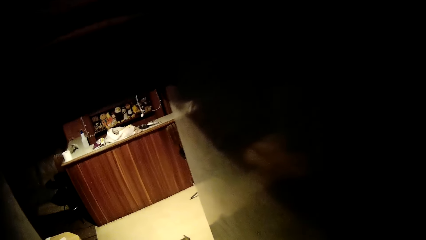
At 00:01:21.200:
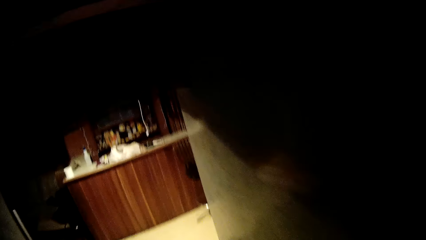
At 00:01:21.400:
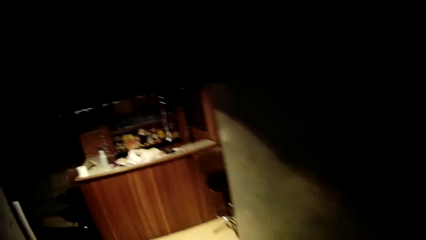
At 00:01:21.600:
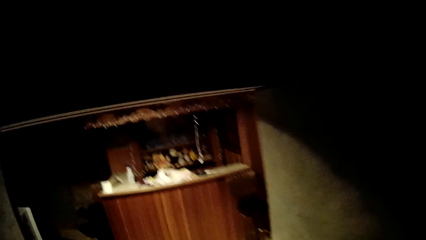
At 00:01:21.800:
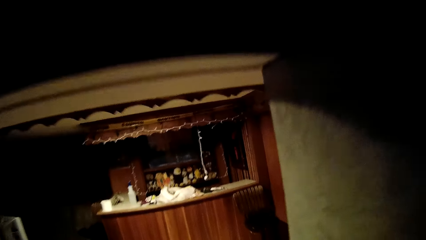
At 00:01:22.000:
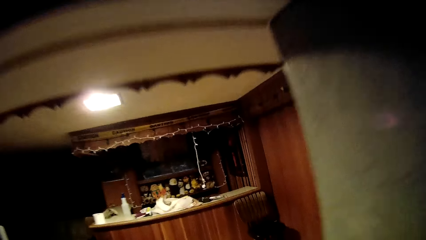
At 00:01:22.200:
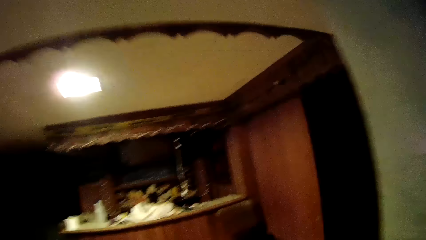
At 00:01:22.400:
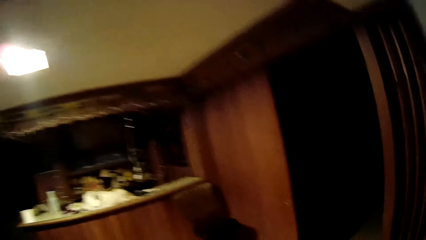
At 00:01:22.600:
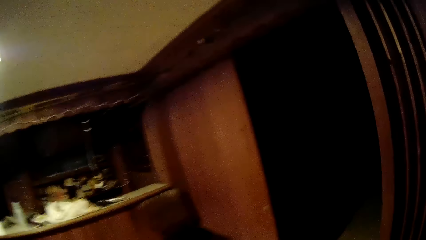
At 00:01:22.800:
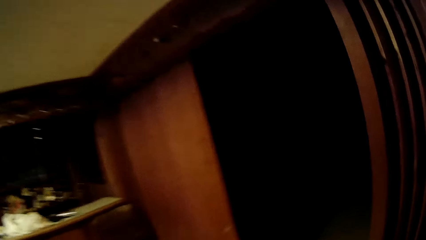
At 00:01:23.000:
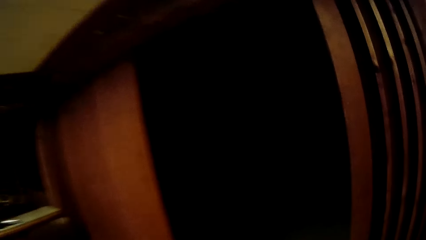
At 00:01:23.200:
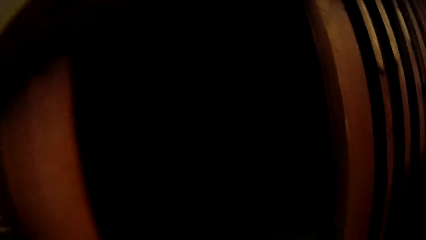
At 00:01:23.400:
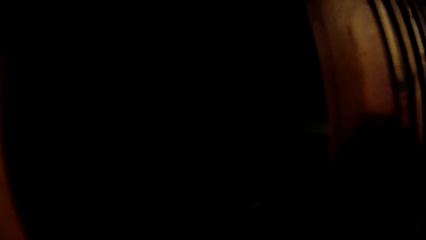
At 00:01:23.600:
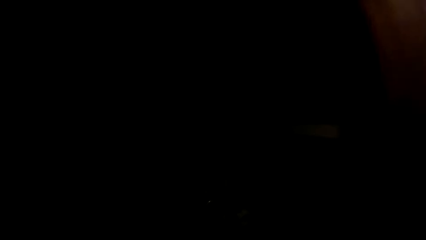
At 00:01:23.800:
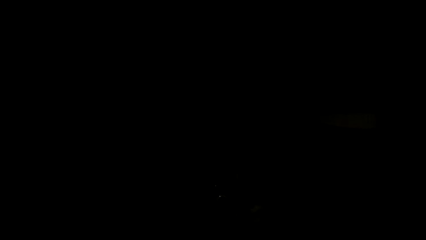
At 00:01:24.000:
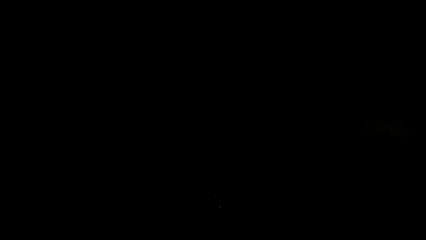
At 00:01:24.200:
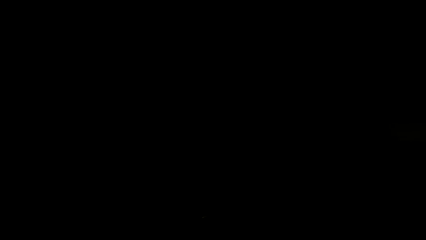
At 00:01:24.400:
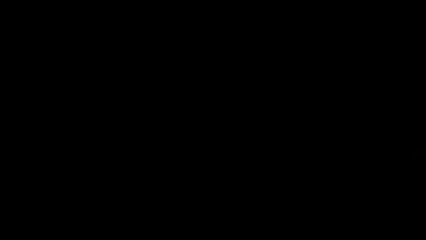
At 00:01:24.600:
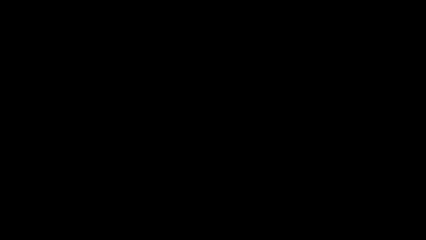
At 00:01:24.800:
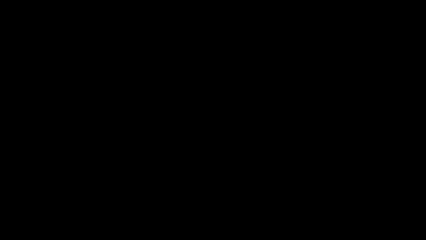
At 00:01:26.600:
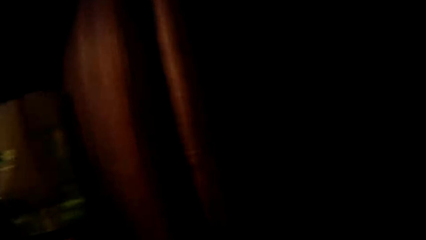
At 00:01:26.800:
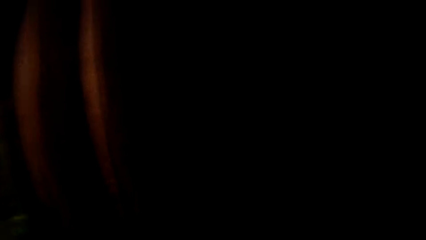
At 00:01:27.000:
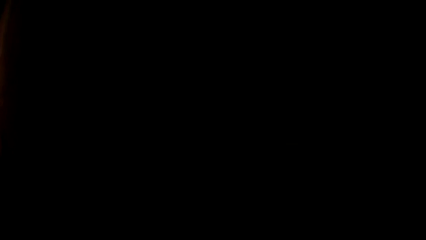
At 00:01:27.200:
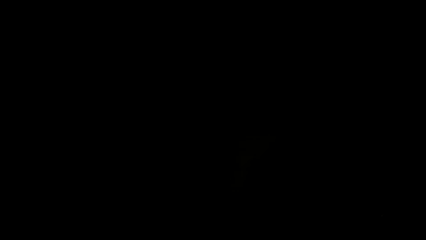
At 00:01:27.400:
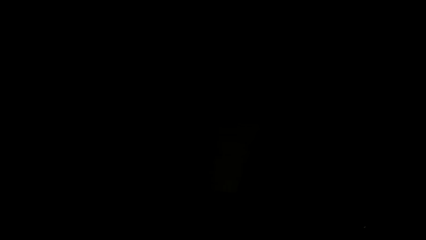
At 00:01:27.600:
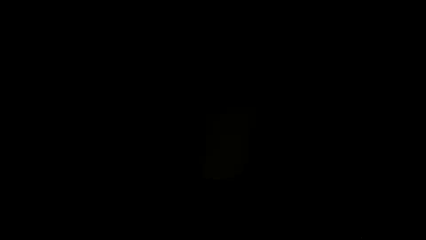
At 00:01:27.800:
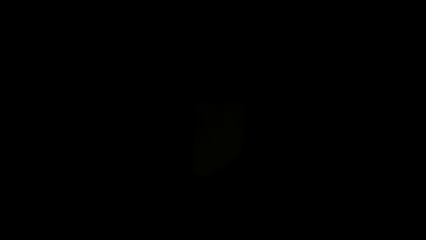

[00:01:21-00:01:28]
The camera wearer walks into a dark room.

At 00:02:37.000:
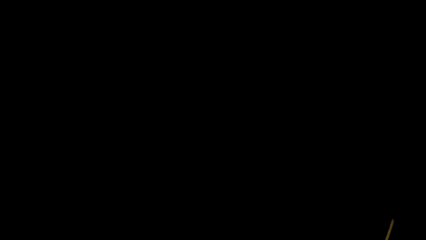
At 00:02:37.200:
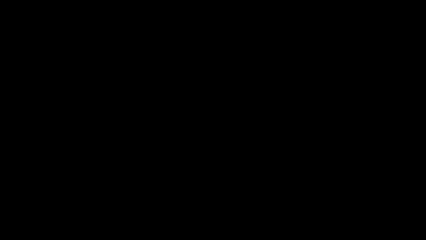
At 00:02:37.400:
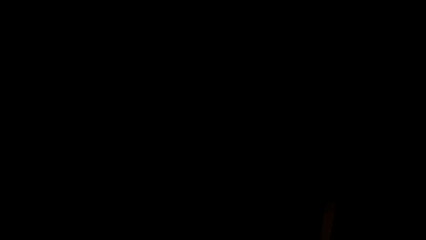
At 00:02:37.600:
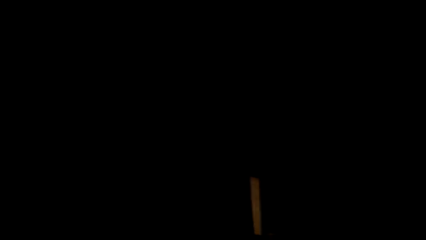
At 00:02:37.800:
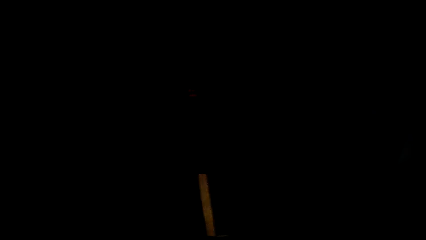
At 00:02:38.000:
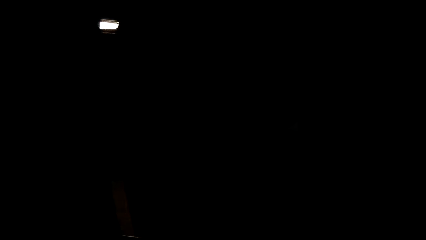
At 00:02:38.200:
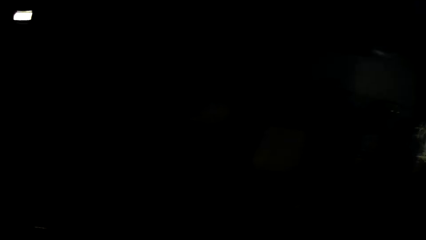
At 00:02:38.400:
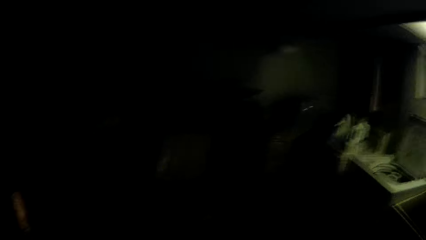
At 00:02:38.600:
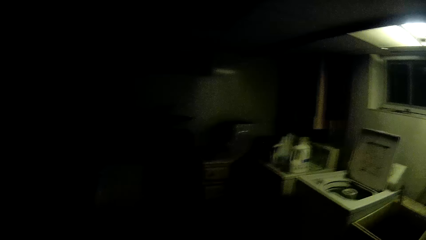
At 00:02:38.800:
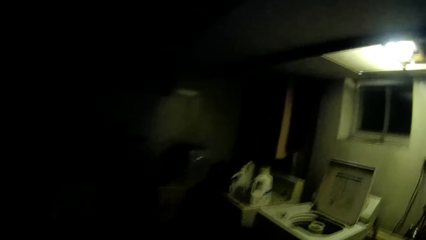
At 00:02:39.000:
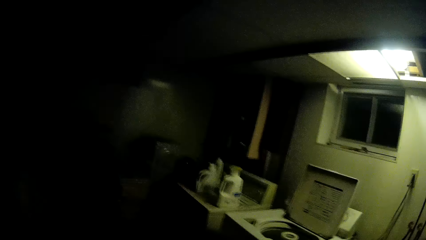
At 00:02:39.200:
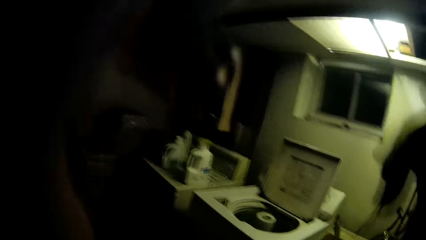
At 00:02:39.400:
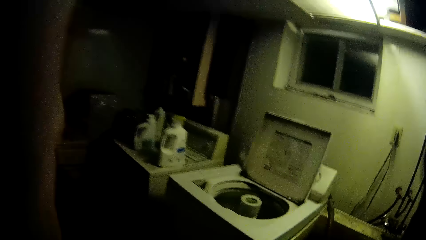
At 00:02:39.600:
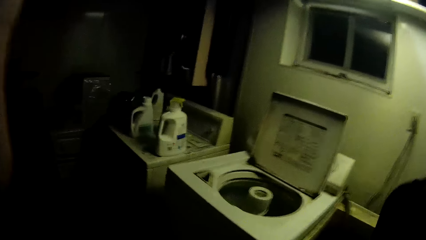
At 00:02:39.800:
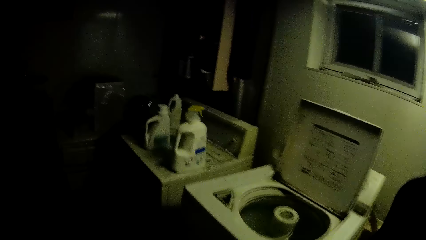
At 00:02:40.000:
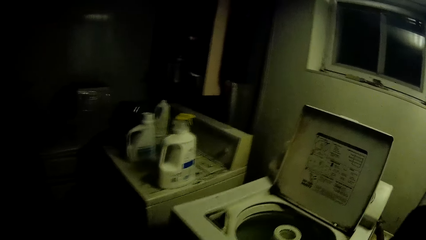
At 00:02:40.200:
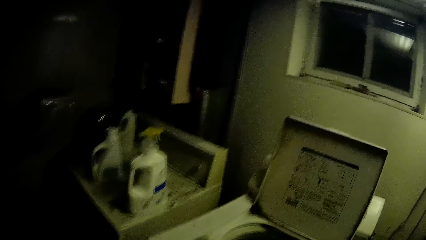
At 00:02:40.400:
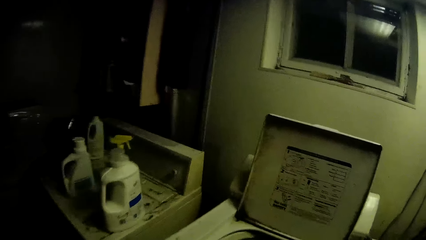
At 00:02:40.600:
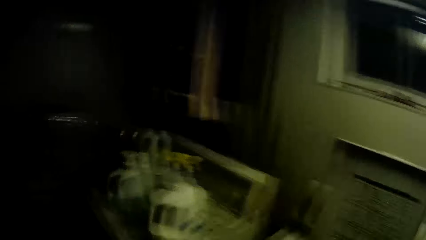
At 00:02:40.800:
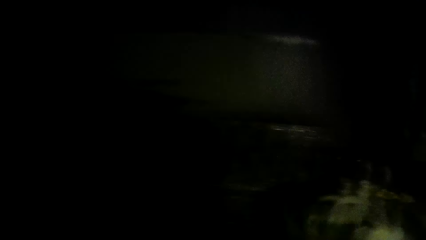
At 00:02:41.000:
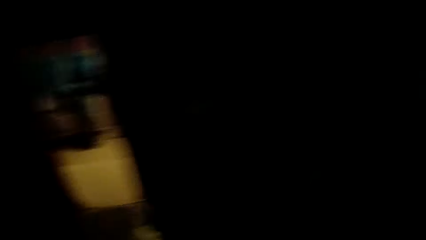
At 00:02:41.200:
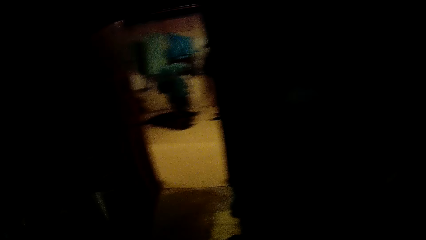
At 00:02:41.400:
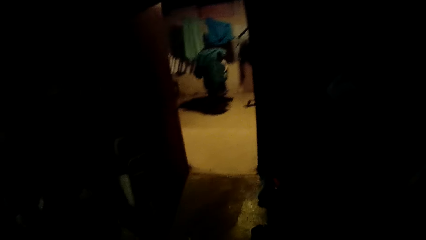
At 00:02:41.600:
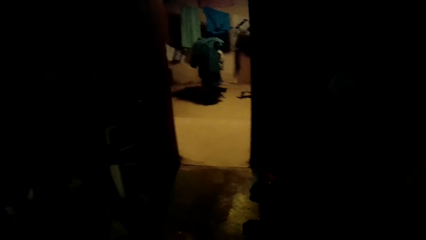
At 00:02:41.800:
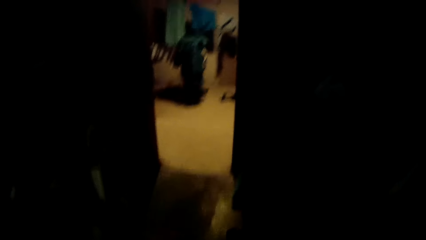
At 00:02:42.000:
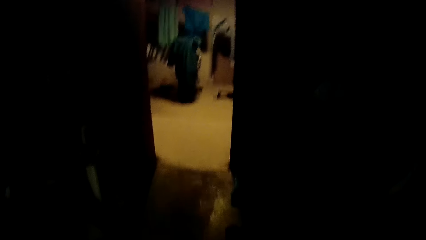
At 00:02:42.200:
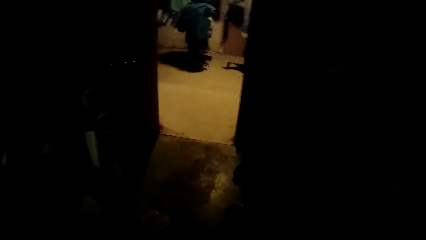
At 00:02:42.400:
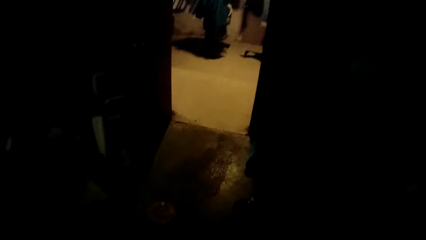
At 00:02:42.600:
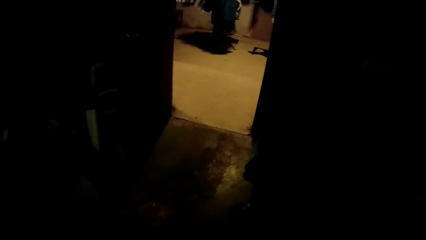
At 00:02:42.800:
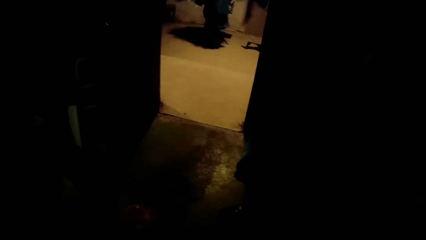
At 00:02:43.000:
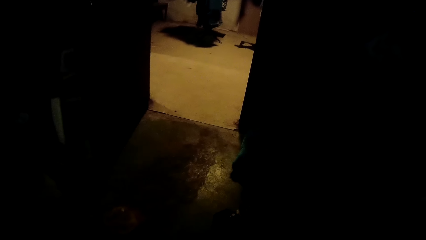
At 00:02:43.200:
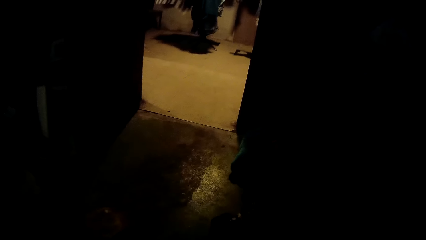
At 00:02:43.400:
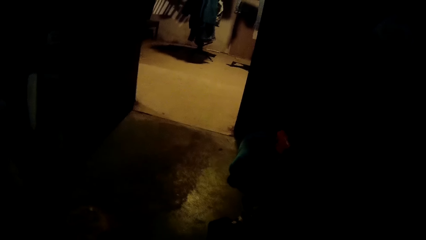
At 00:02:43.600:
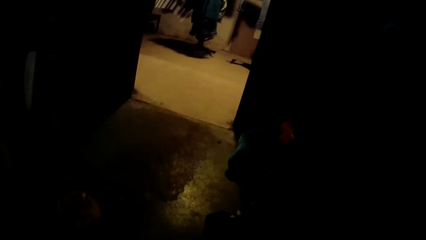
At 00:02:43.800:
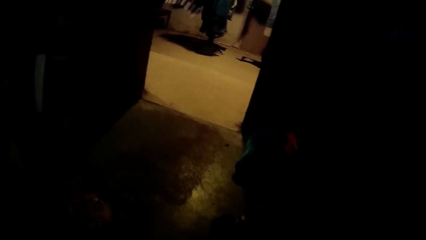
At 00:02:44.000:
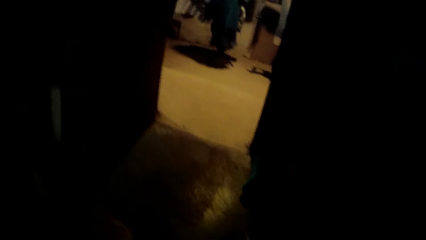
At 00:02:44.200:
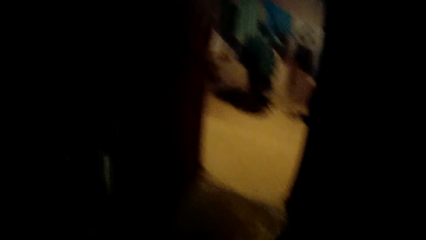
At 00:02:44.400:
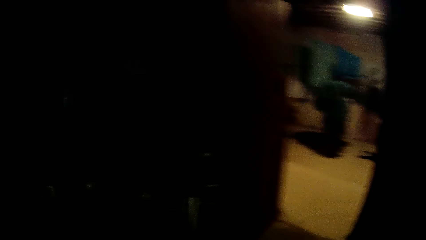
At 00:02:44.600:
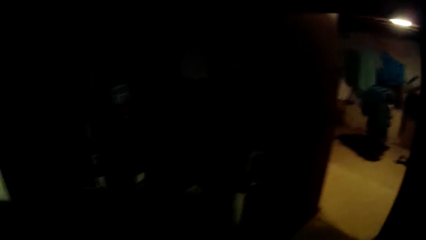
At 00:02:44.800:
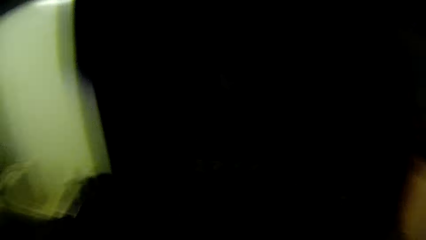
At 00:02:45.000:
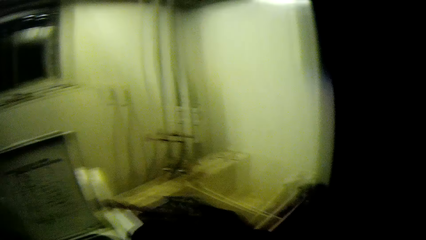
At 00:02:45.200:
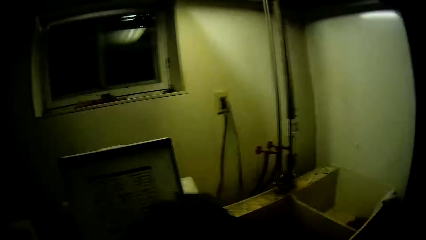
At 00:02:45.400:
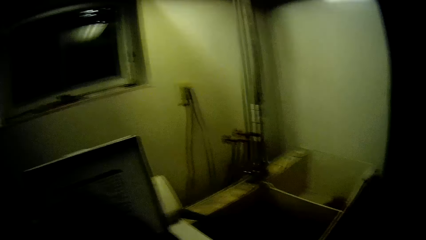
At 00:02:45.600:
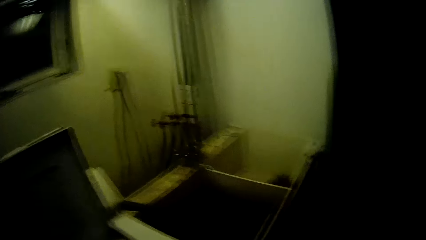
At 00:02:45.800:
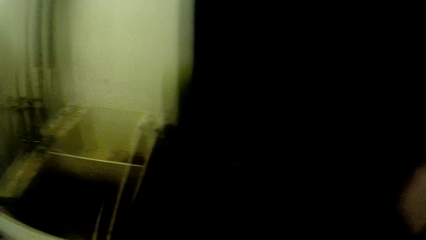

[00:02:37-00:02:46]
The camera wearer walks towards a washing machine. She adjusts the camera. She turns around. She picks up jeans from the floor with her left hand. She puts the jeans into the washing machine.
